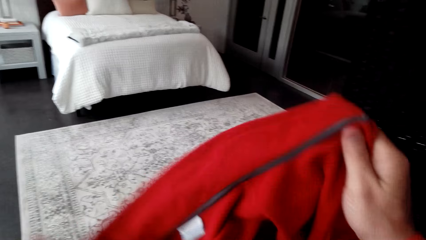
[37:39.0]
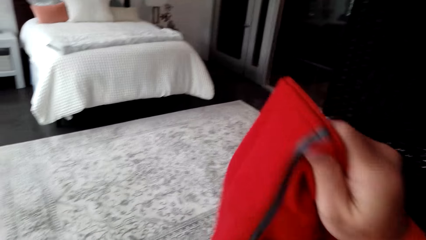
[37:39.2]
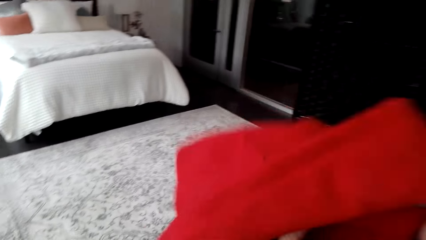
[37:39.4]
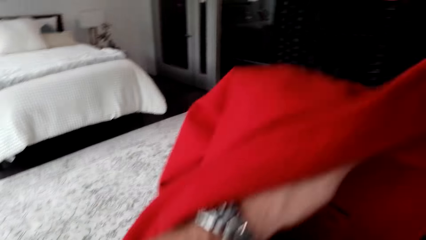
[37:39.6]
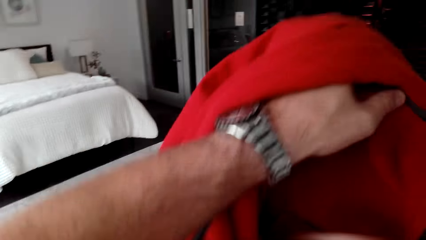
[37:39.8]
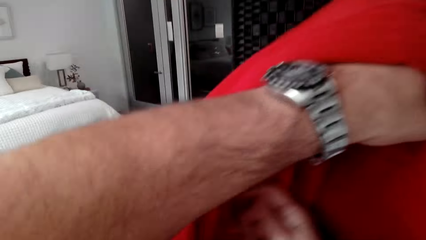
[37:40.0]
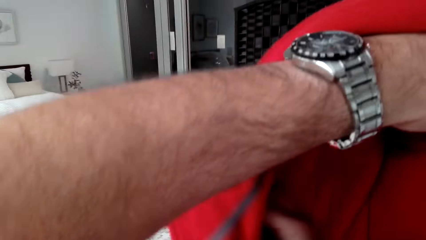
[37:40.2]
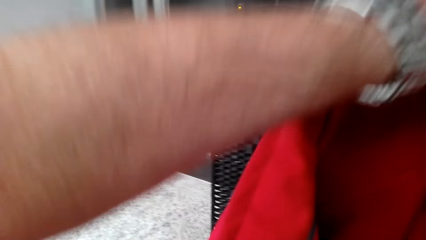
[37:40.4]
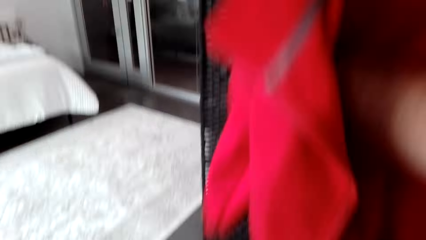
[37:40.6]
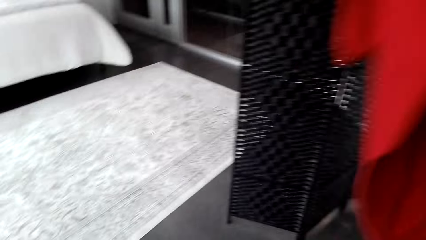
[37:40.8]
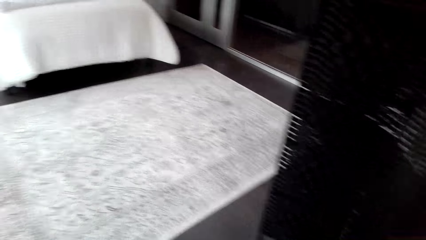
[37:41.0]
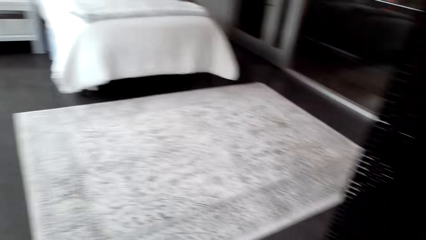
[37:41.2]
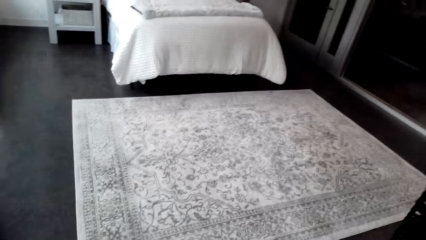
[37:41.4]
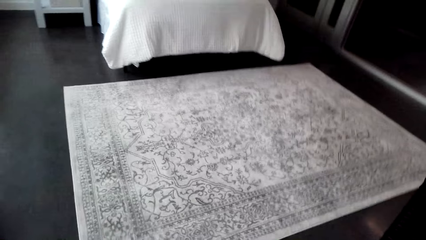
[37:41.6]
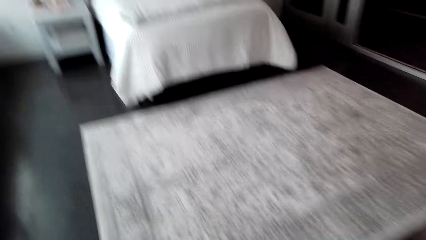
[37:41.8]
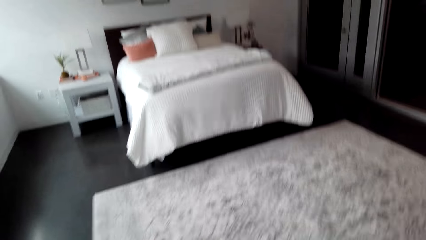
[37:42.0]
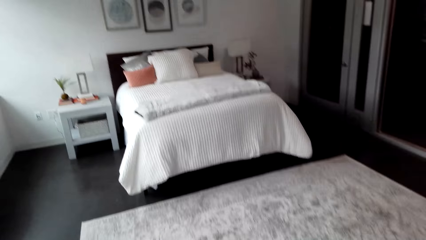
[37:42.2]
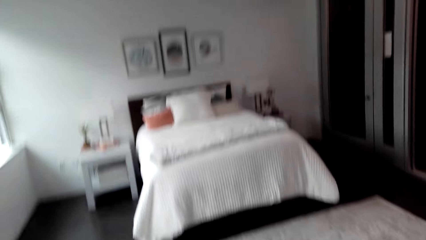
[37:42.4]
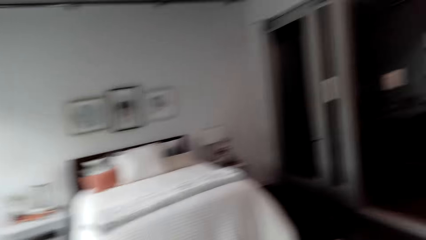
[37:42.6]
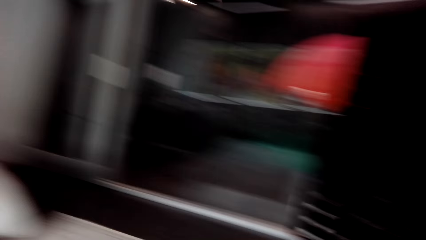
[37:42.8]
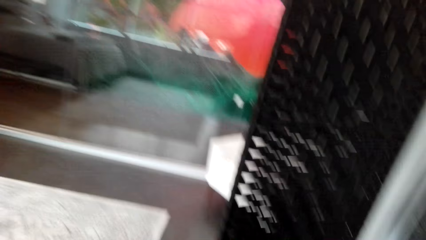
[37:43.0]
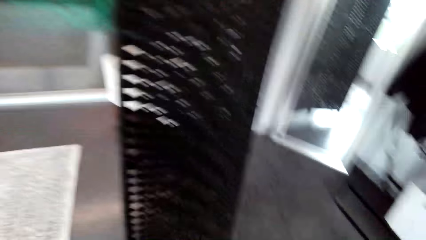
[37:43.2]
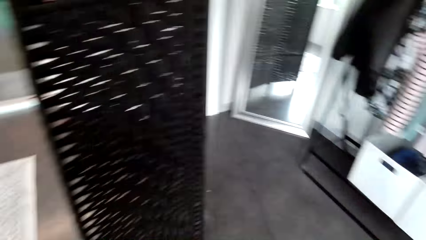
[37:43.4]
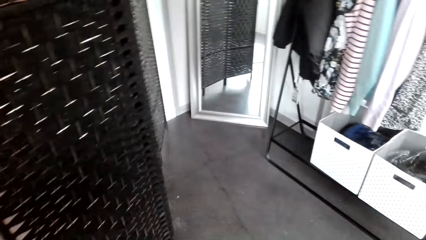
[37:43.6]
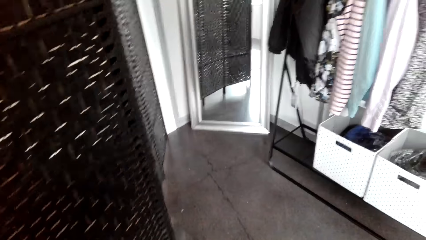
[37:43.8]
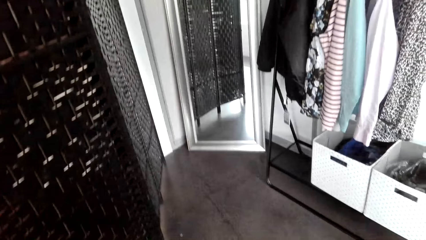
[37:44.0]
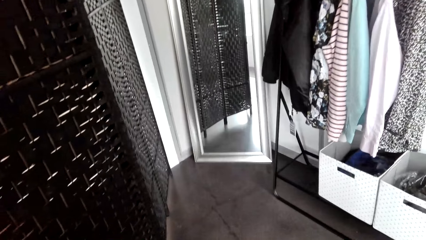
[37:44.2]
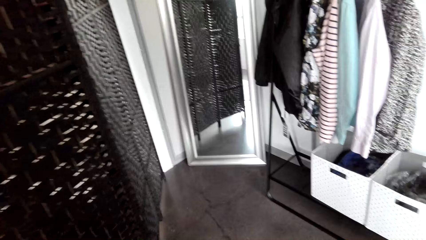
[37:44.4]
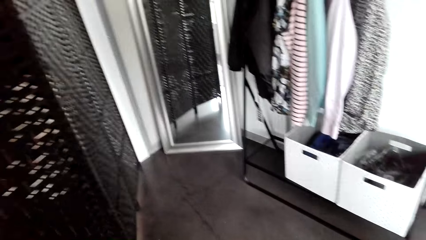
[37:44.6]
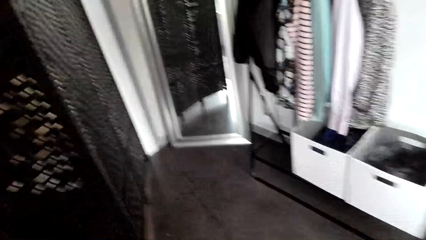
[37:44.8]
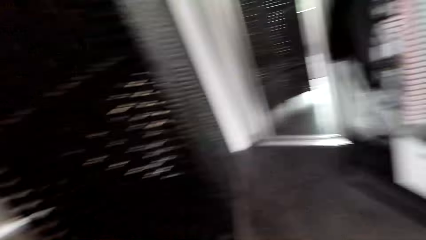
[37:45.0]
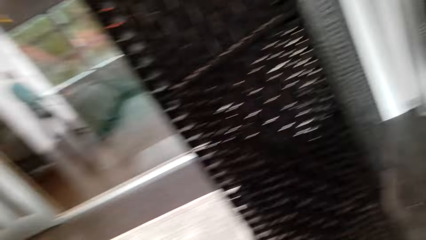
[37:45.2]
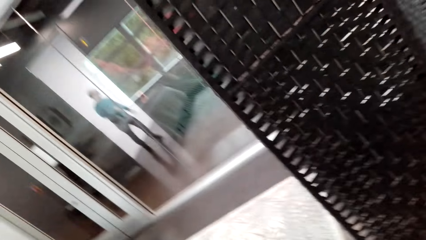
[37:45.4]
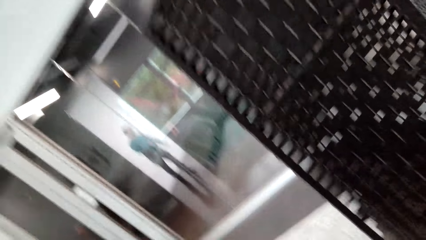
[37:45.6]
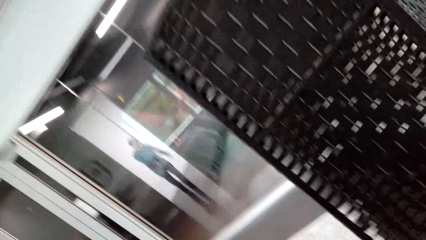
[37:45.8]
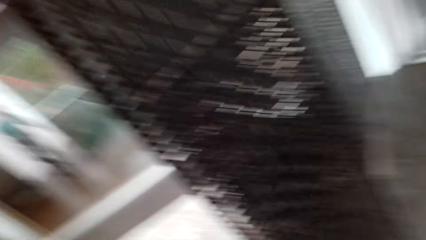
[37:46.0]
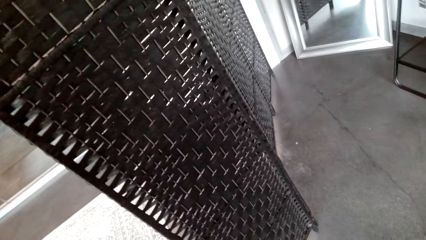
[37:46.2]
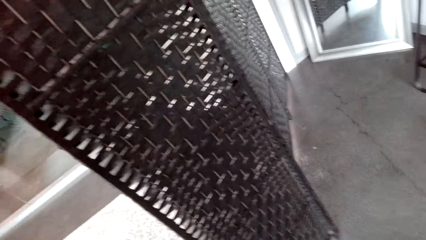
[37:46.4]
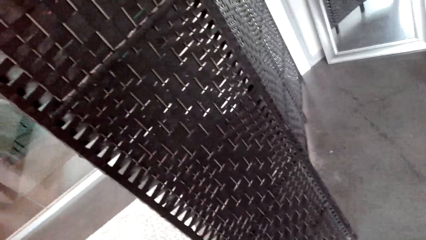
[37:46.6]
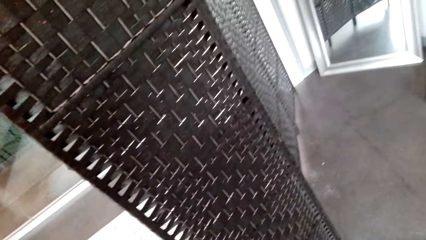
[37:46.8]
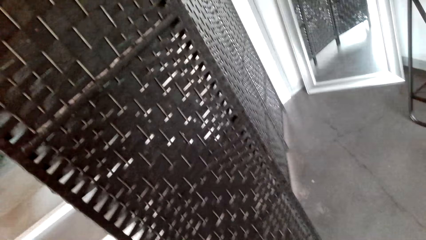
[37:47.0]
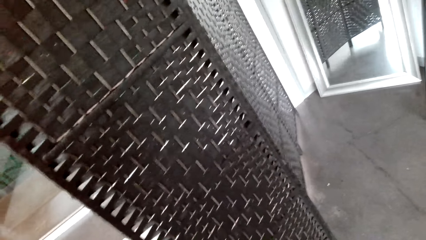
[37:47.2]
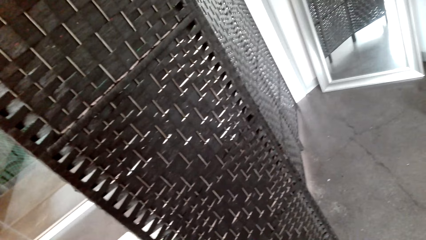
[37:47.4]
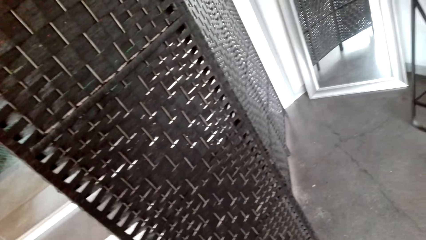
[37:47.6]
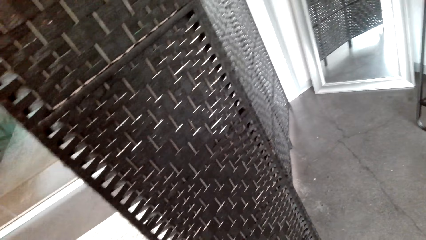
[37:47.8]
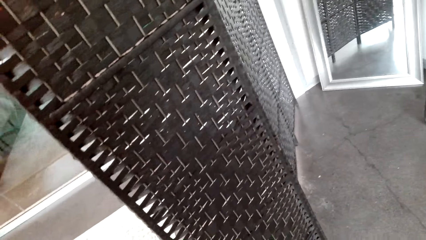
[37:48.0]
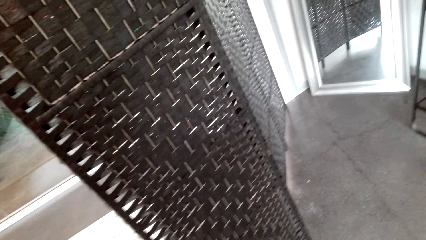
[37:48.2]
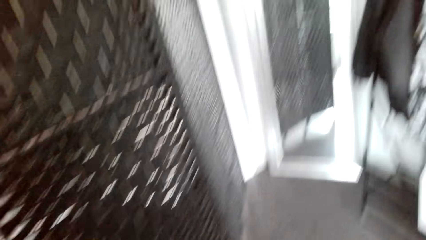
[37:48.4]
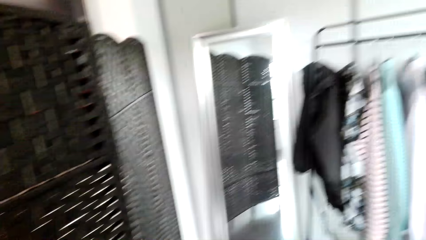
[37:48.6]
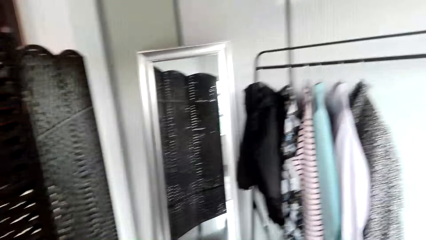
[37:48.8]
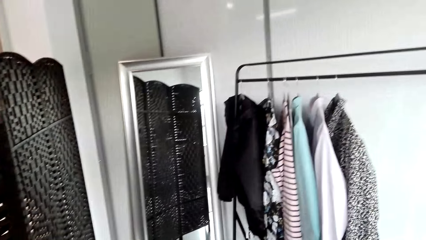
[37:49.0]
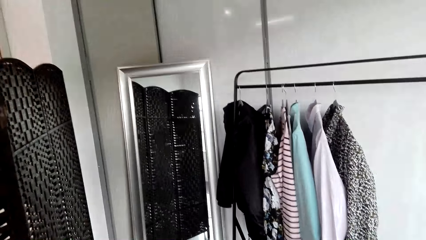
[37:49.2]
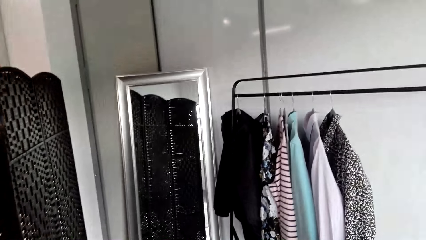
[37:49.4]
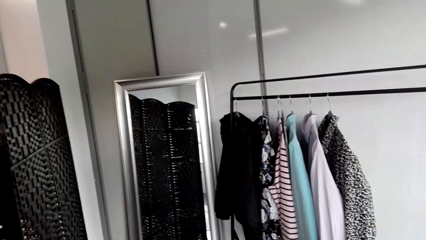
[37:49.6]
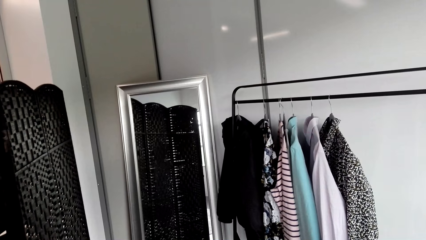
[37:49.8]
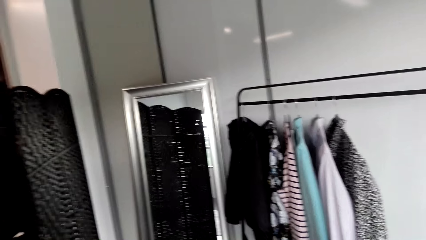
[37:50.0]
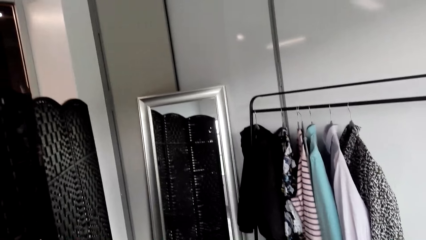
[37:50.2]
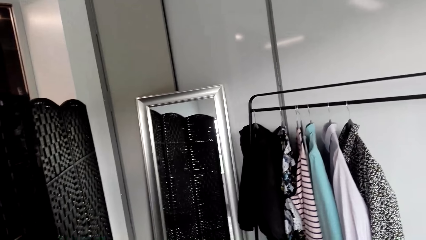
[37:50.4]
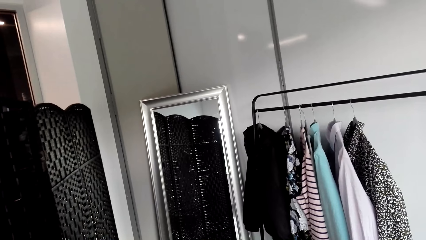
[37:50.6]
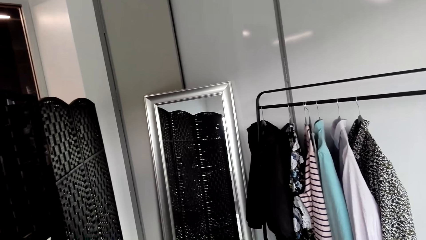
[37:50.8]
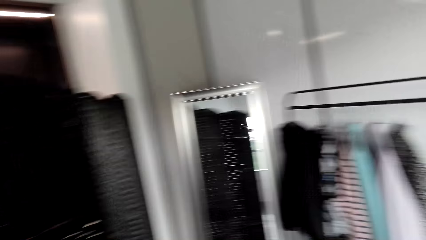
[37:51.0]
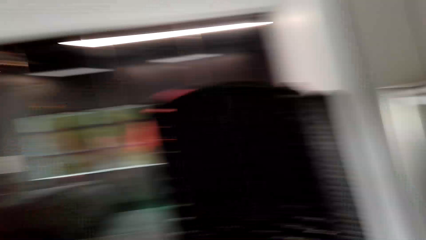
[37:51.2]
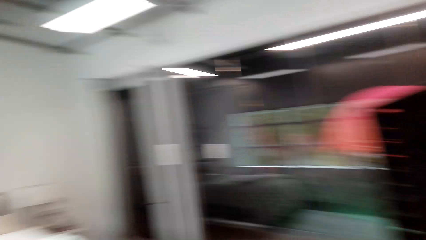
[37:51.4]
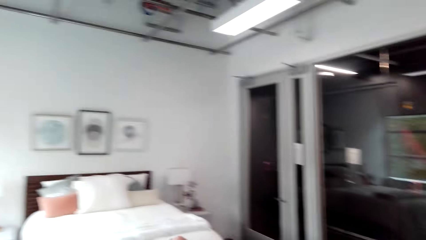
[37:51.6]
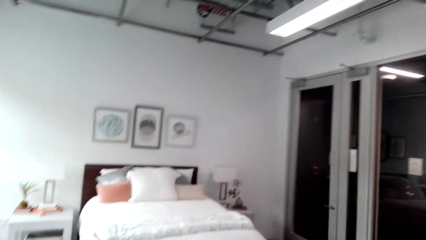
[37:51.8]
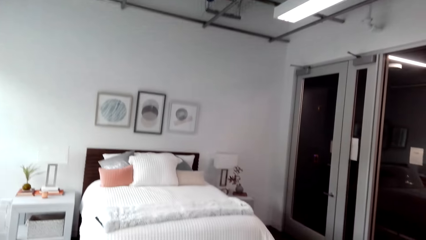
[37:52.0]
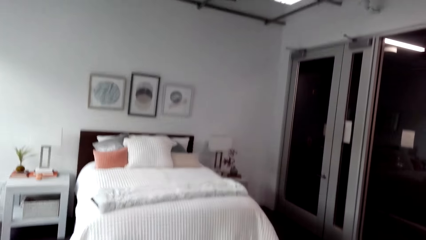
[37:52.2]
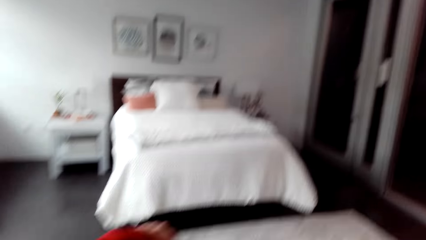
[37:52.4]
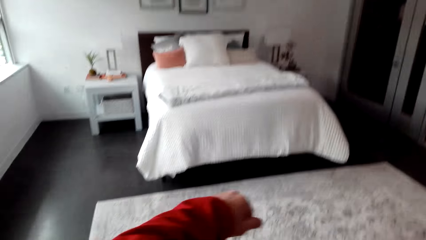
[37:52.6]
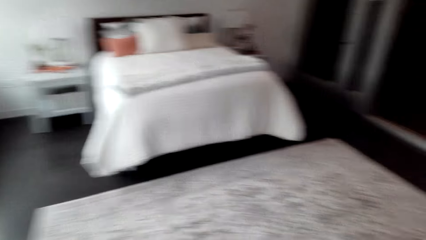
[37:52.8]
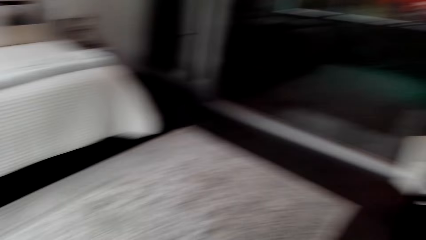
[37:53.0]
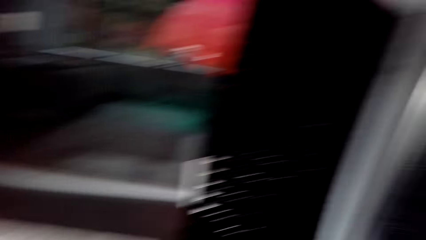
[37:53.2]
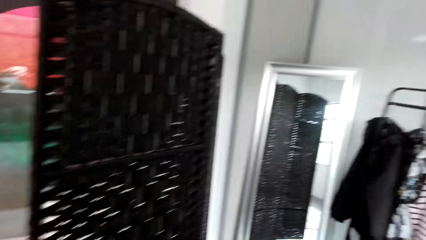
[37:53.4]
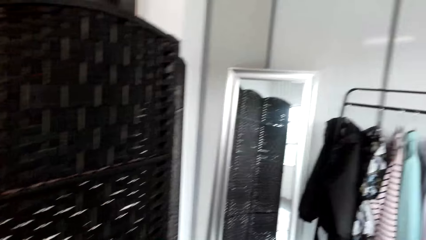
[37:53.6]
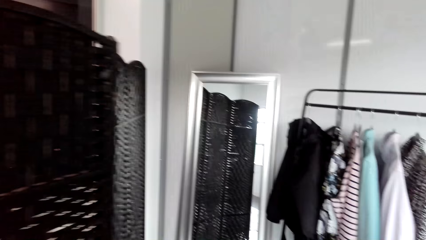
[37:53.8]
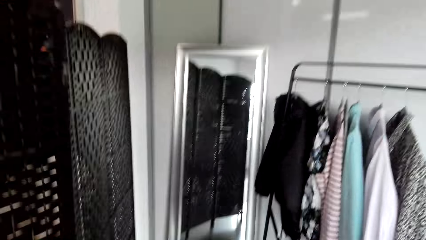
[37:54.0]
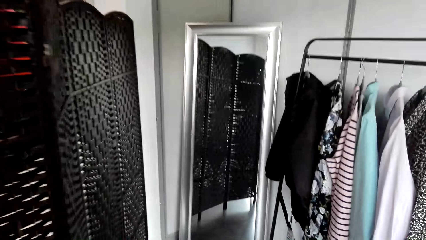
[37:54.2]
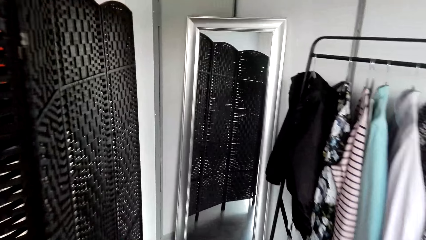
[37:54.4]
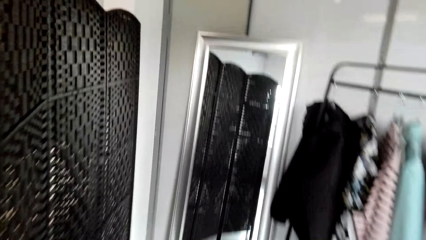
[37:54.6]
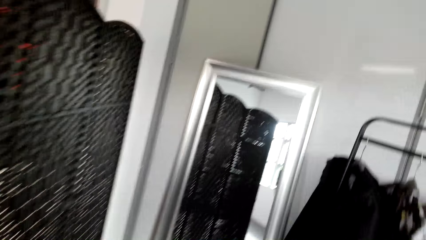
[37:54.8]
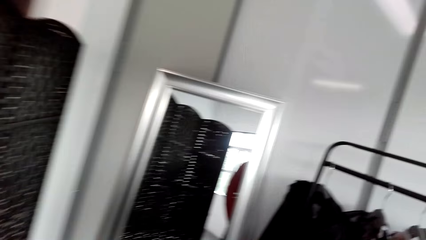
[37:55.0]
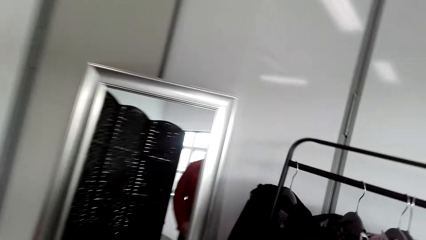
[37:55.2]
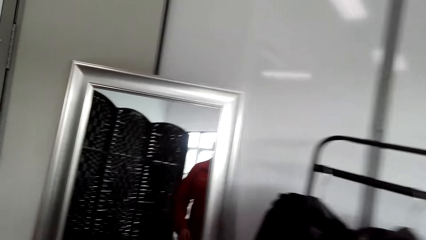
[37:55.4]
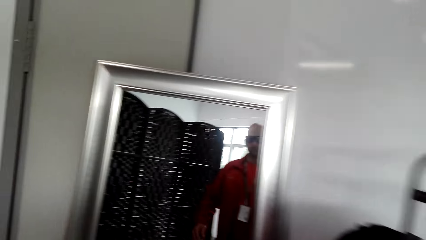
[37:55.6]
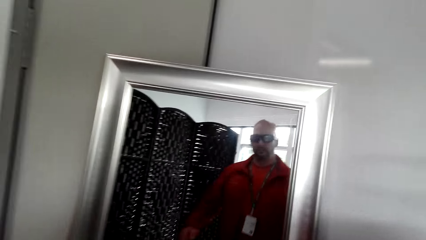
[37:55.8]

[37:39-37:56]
The camera wearer wears a red sweater. They look around the room. They walk toward the mirror.
